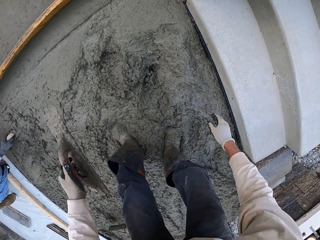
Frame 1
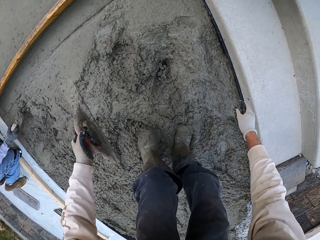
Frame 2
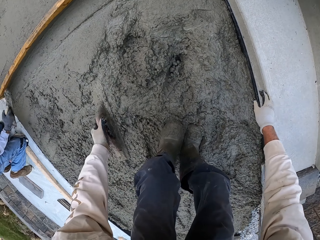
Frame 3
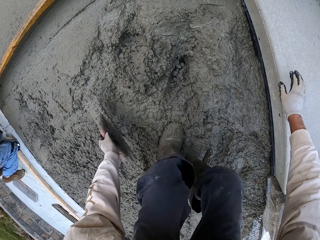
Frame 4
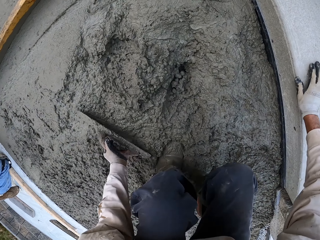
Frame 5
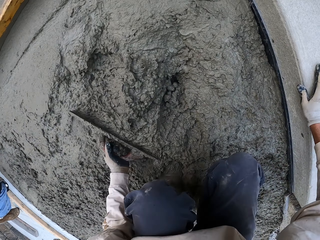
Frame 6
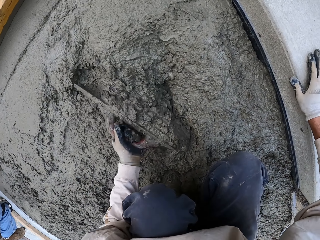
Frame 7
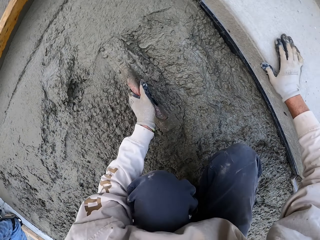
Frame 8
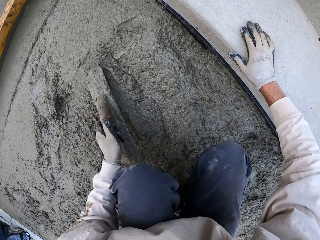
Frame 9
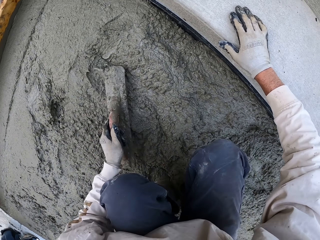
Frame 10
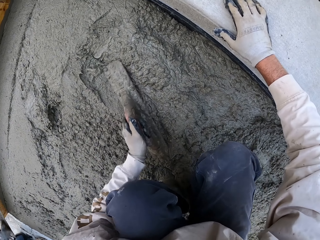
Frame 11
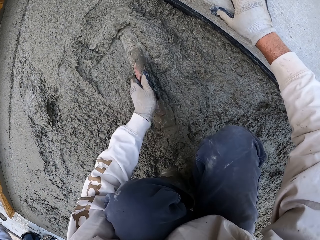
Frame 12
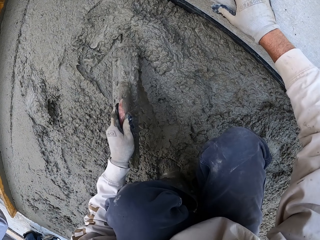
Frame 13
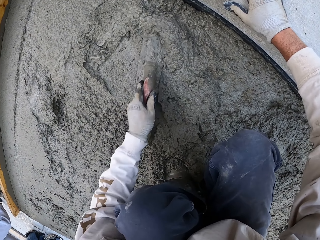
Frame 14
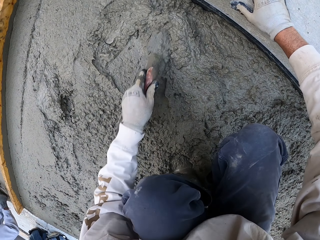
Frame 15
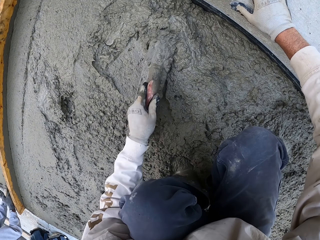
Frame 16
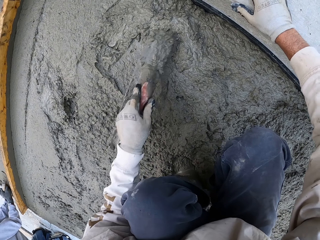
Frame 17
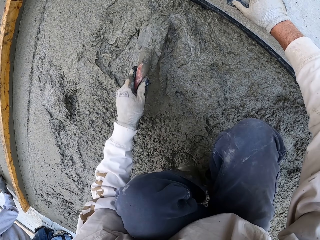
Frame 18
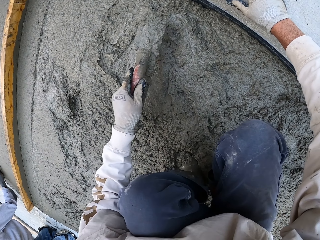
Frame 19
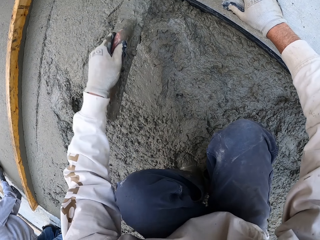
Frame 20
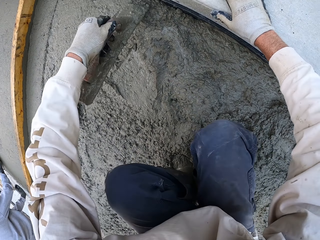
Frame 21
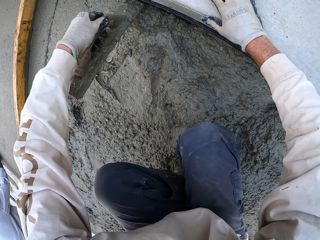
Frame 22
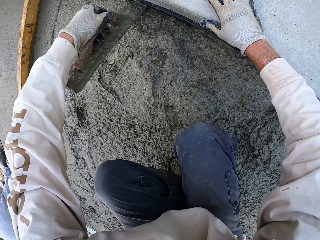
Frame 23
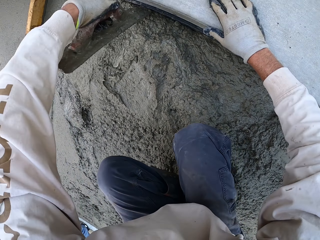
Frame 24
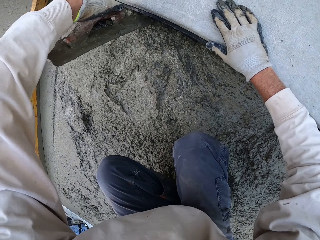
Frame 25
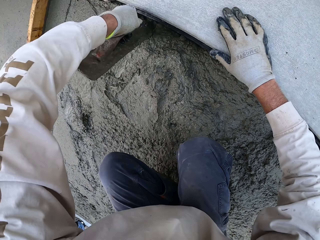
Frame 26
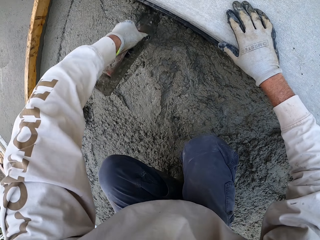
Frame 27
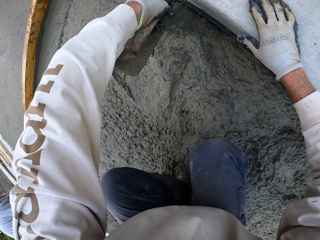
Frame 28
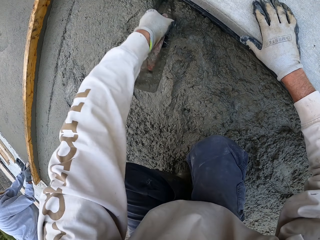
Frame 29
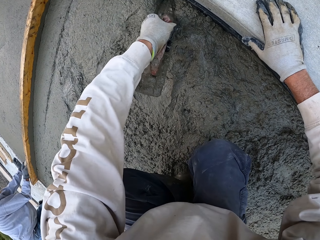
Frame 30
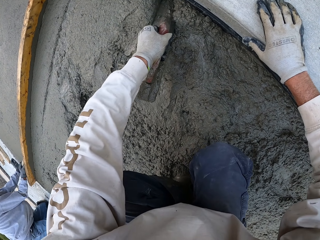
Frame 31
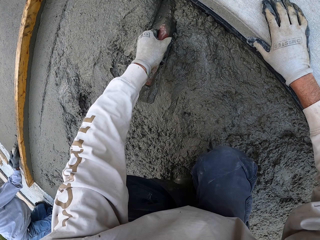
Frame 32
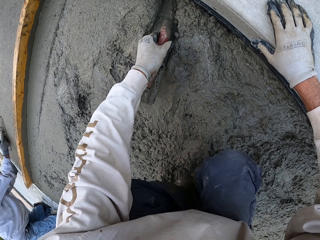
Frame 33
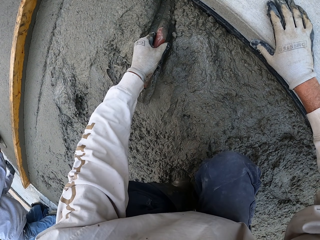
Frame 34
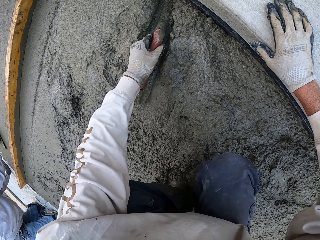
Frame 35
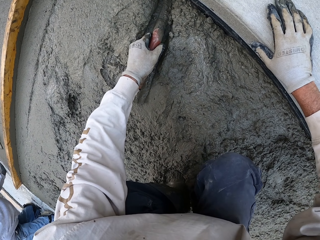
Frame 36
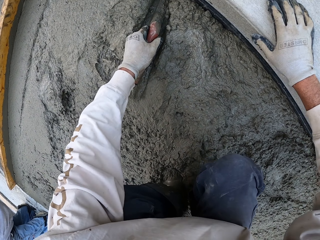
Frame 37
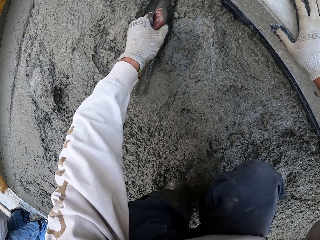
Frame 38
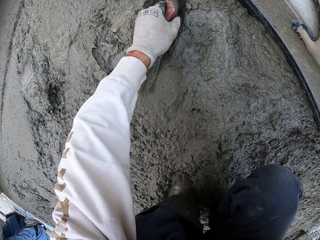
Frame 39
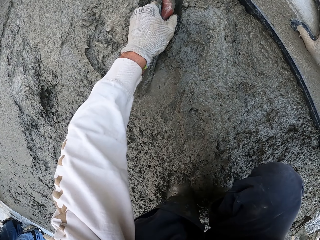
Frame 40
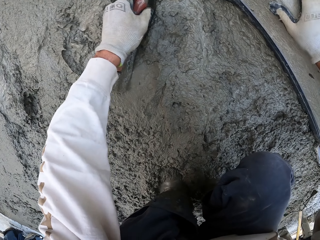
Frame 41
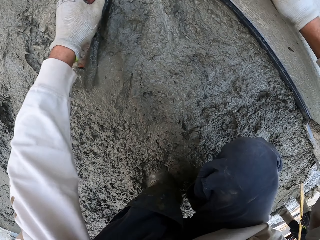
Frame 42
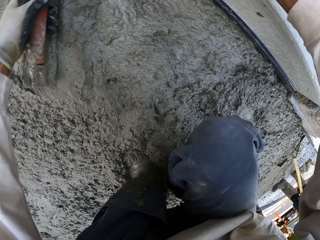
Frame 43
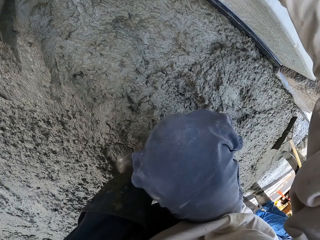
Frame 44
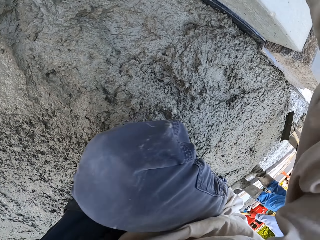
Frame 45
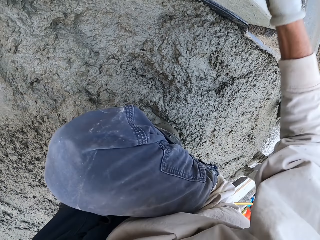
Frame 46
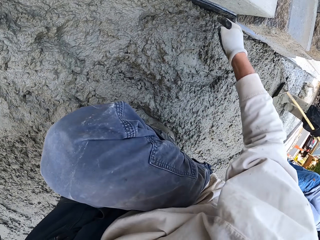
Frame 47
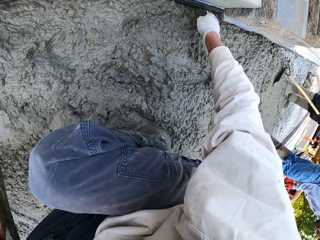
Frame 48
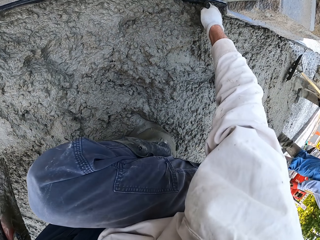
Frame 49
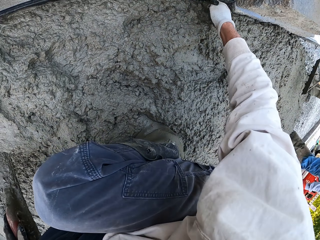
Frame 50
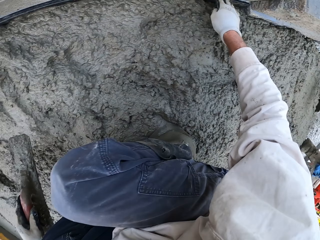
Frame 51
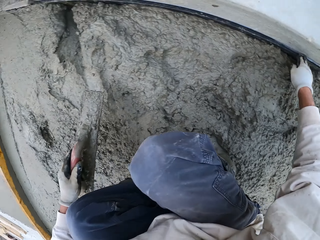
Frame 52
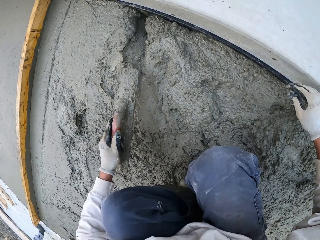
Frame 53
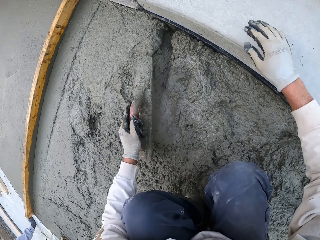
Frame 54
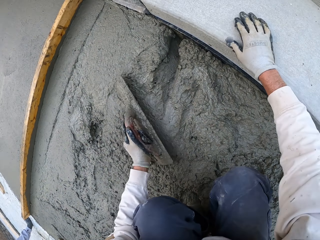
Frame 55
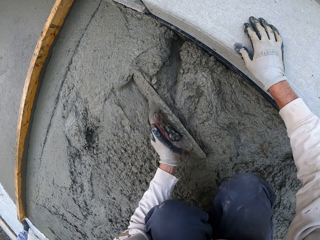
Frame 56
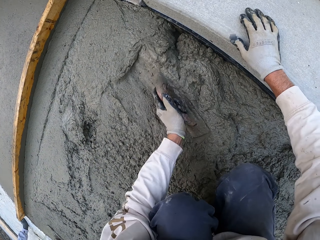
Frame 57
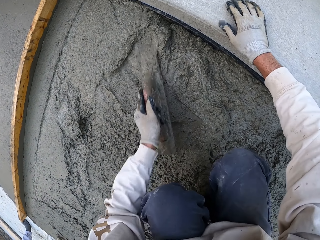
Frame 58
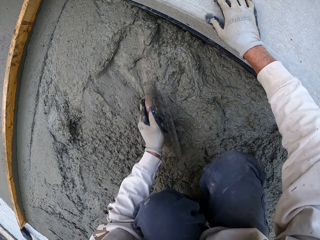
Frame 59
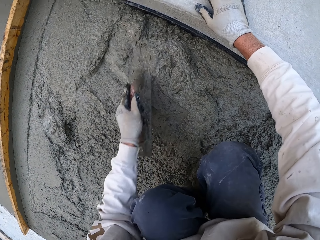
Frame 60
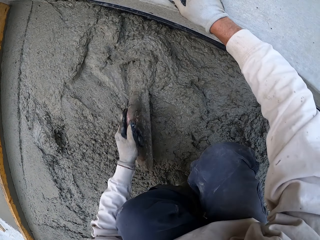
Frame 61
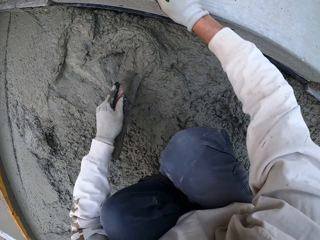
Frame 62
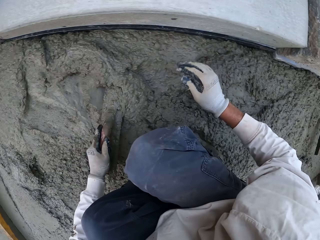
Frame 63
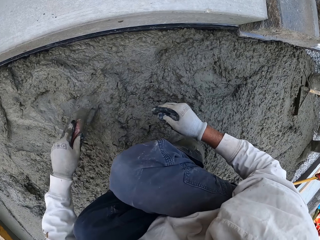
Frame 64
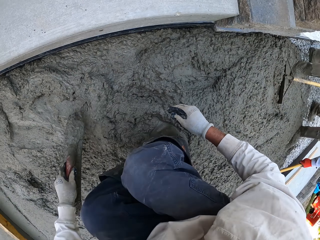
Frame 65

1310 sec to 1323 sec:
The camera wearer flattens the floor and touches the floor. They flatten the floor. A man flattens the floor. The camera wearer looks around. Another man flattens the floor. The camera wearer touches the concrete. They flatten the floor and touch the floor.

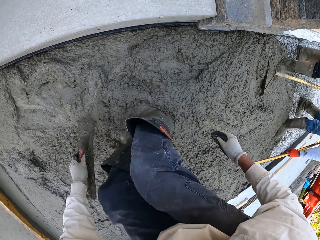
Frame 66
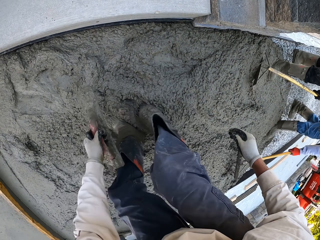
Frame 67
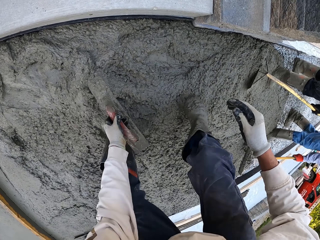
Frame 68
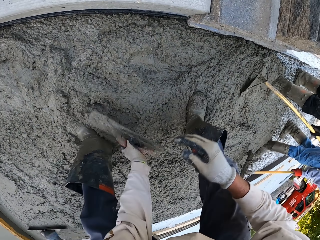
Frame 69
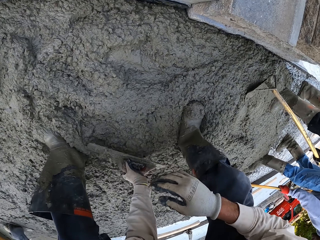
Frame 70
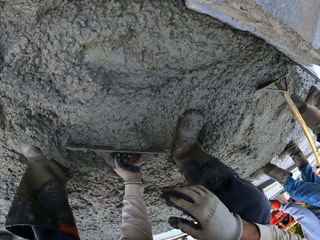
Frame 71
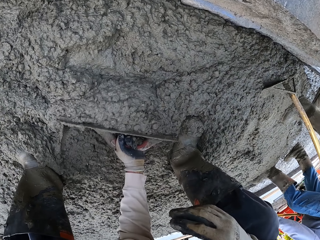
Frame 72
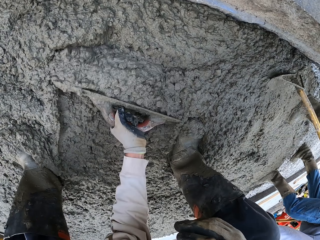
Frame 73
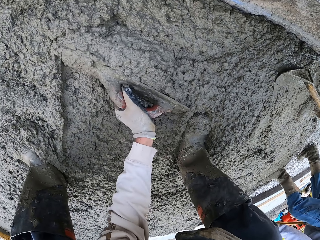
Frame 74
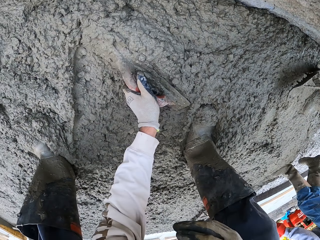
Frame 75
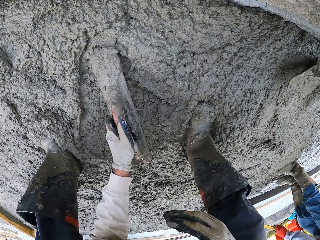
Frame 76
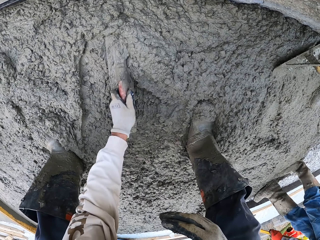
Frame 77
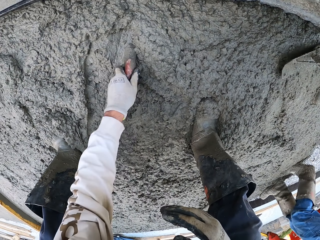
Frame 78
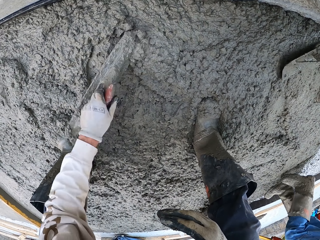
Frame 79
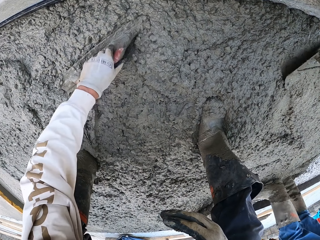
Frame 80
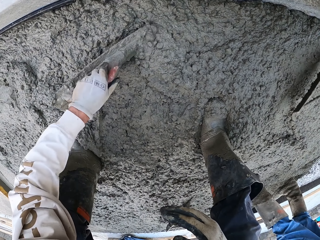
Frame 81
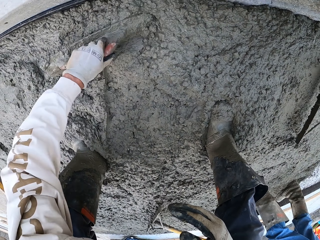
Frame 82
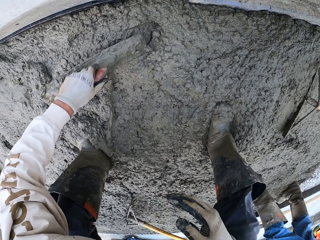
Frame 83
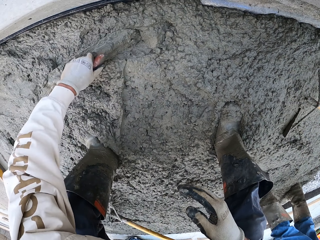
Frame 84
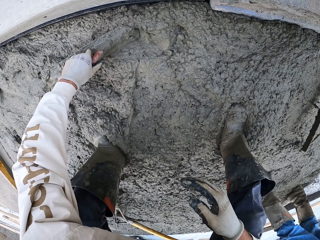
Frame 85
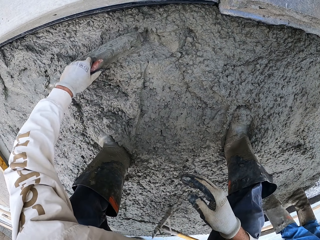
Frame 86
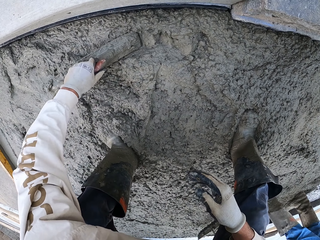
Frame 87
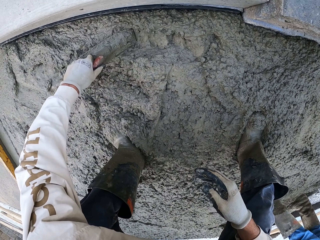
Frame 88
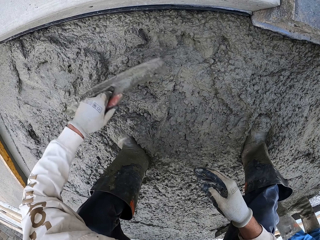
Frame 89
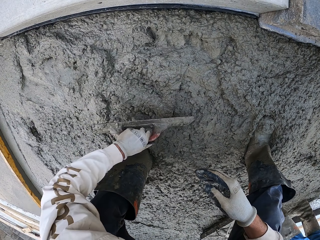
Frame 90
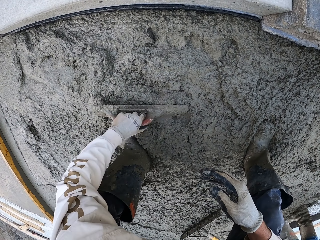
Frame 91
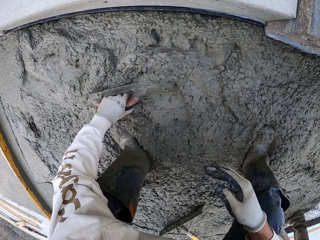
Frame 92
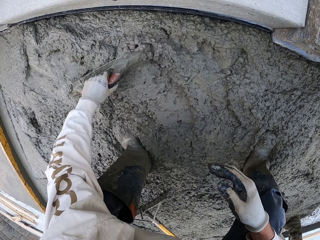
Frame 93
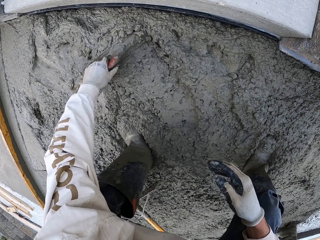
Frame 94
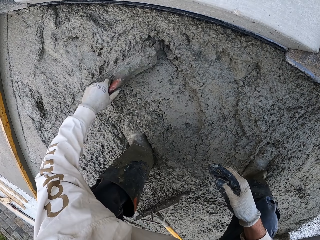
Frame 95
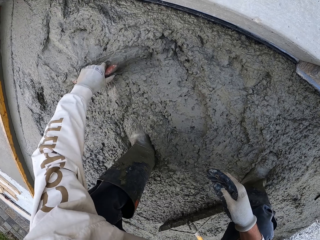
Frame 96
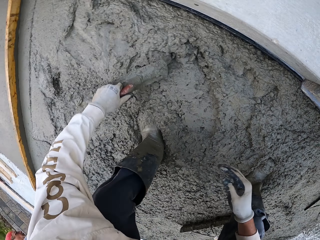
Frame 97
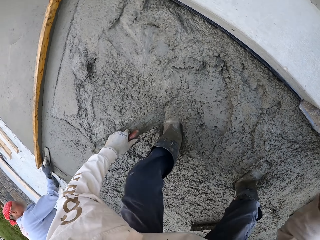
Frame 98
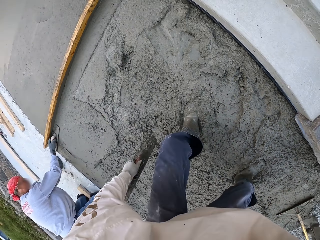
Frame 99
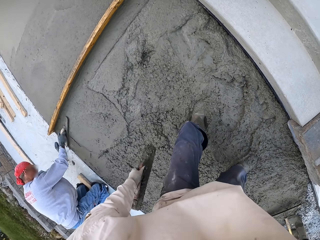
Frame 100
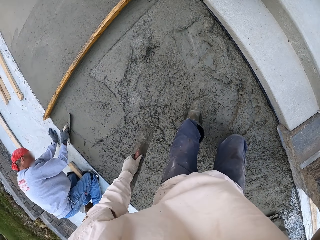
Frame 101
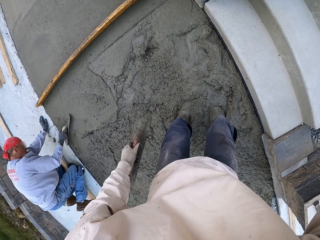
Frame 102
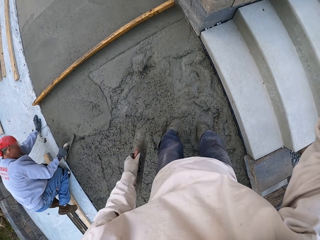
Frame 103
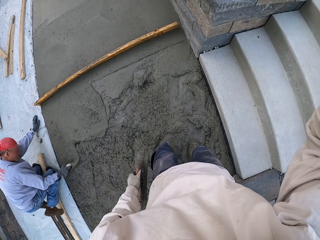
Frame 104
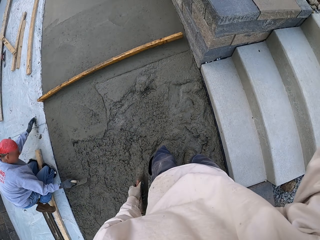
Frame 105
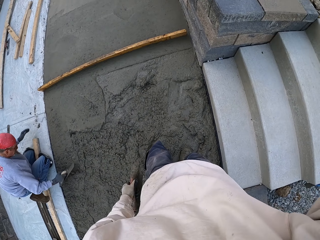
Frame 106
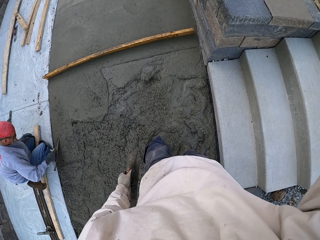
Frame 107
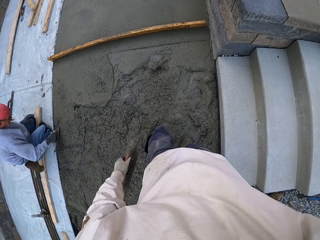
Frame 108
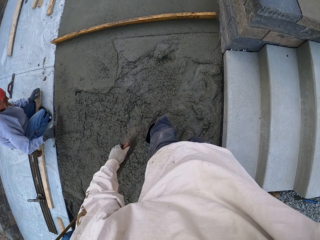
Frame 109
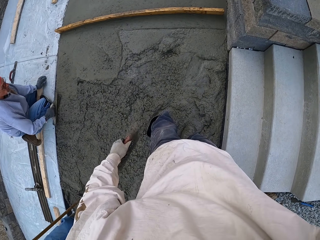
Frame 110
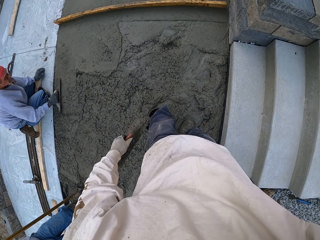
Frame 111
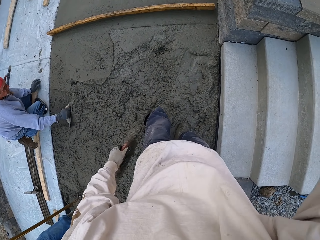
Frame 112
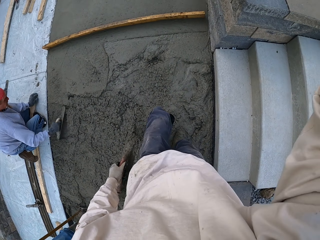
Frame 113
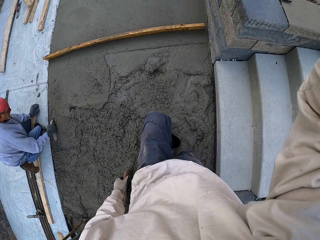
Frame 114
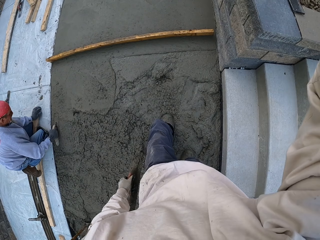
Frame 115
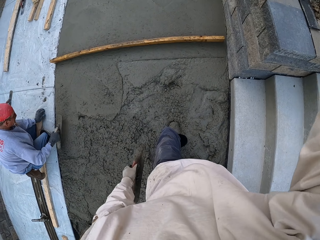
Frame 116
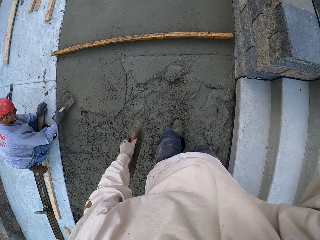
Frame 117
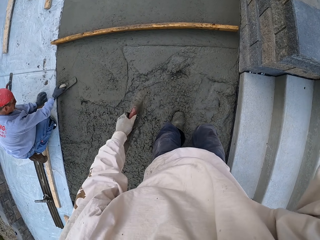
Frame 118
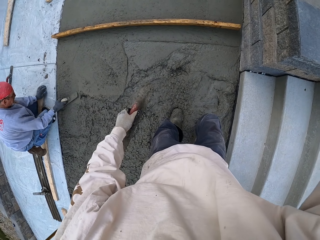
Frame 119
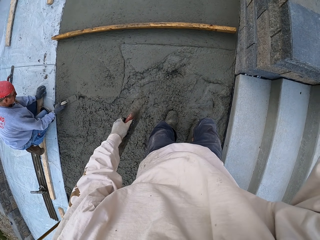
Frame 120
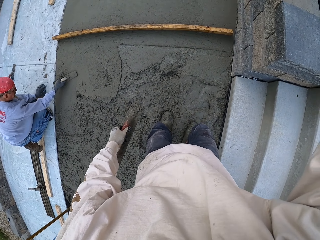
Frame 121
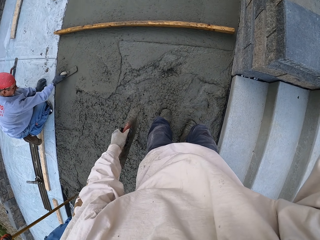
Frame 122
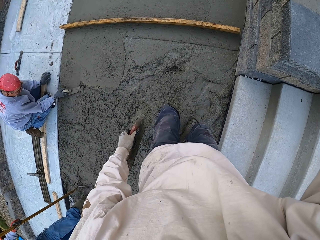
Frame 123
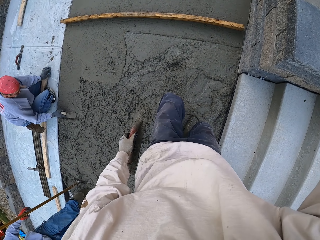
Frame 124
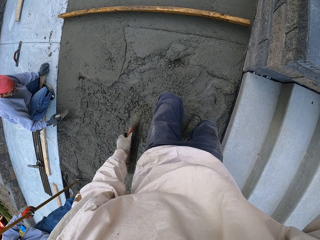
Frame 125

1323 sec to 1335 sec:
The camera wearer flattens the floor. A man flattens the floor. Another man flattens the floor. Another man flattens the floor. The camera wearer looks around. They step on the concrete.
